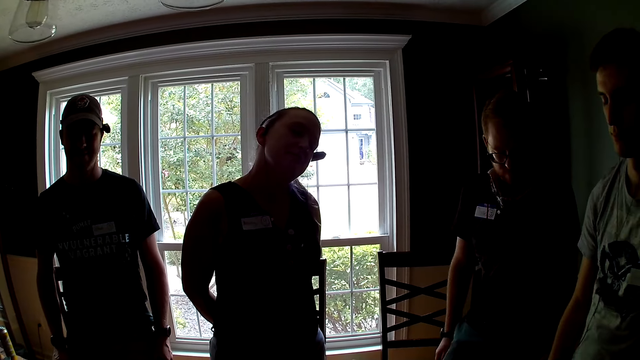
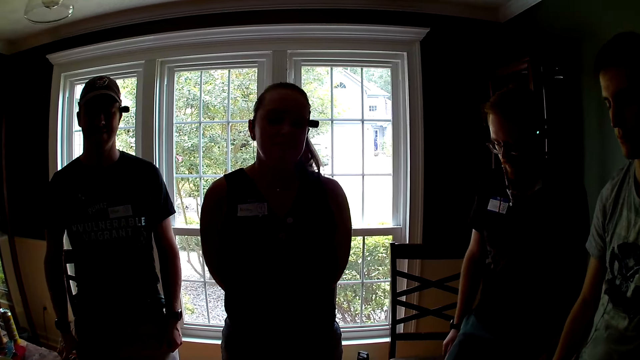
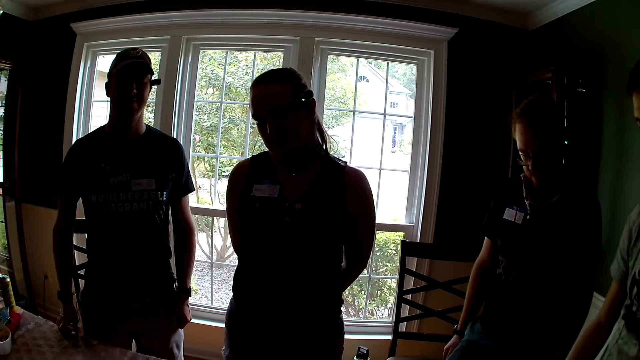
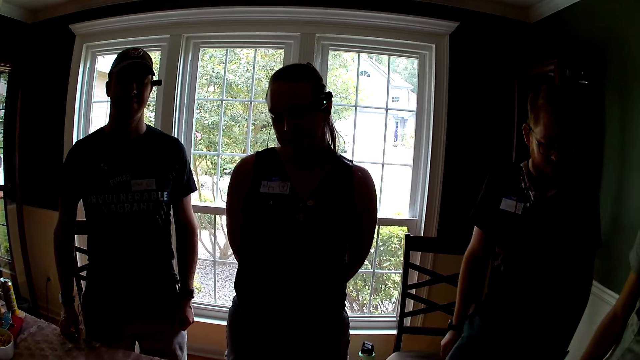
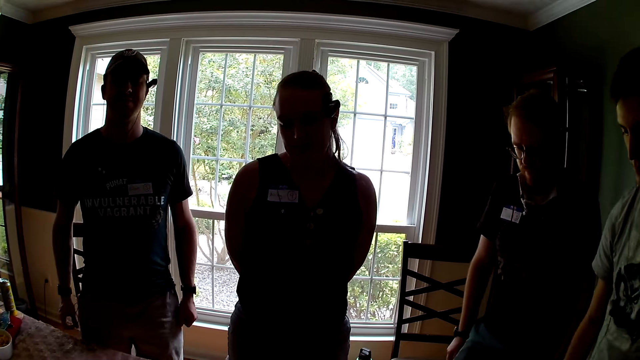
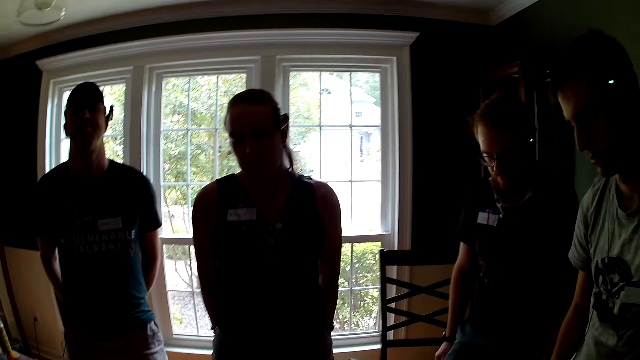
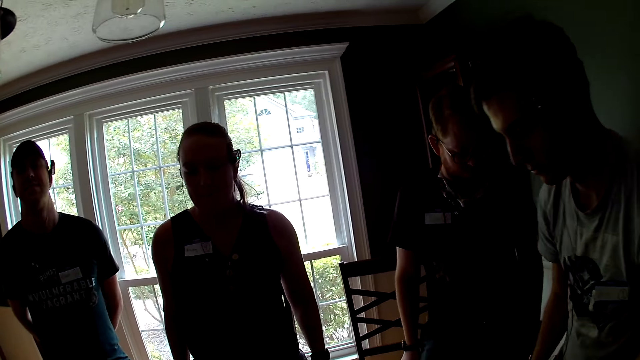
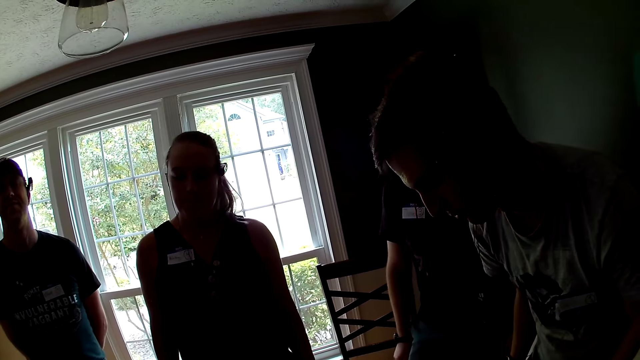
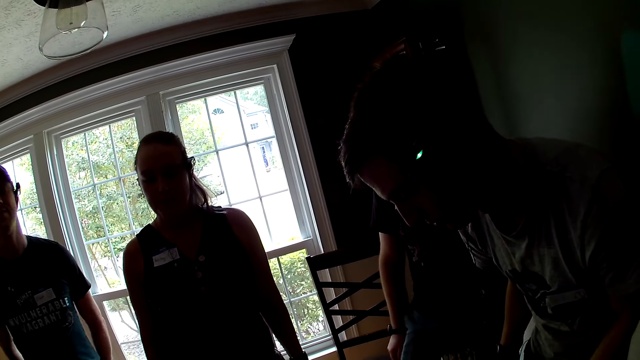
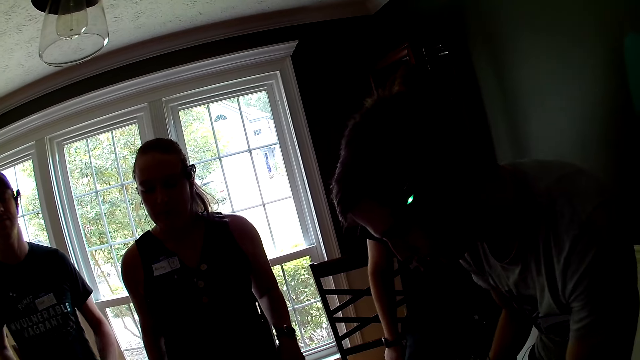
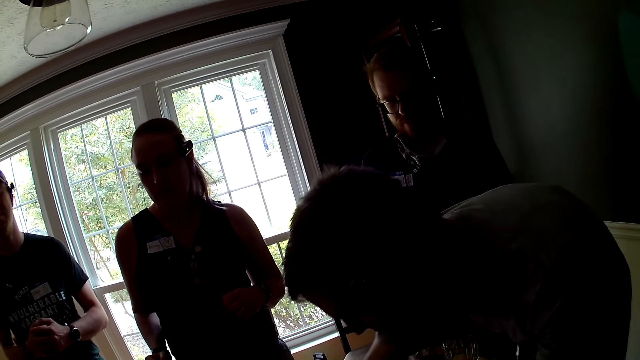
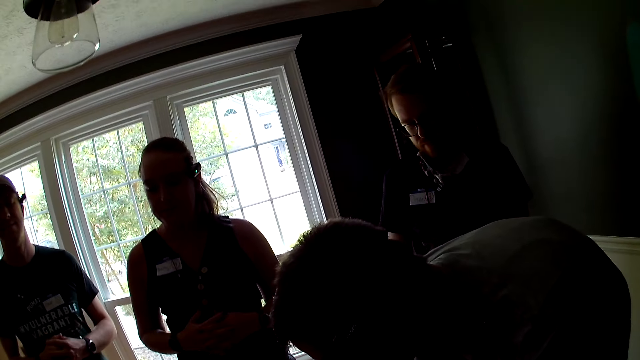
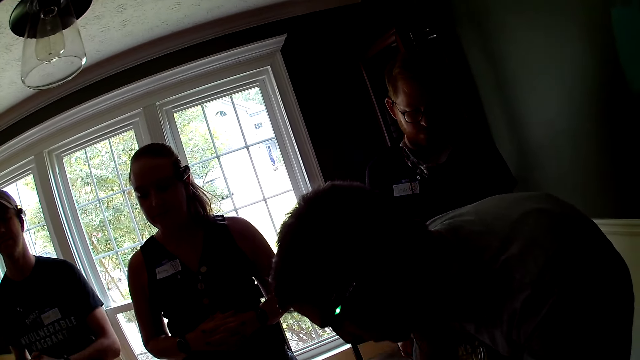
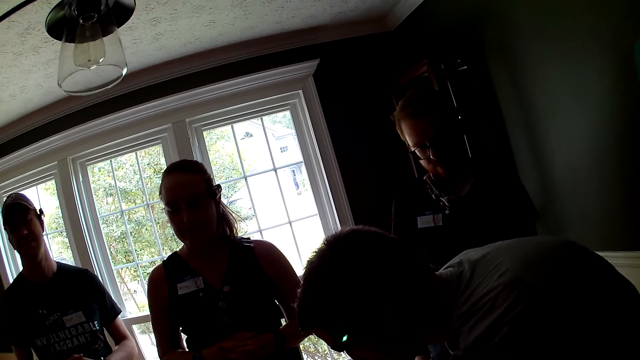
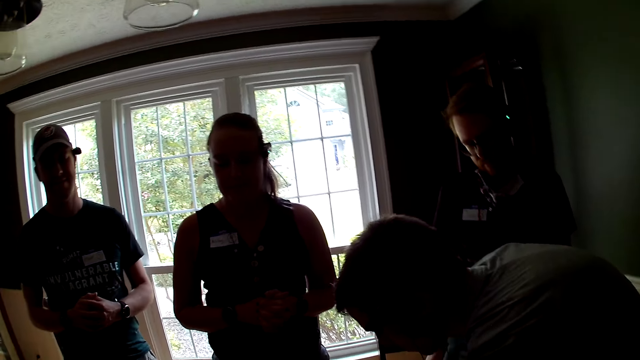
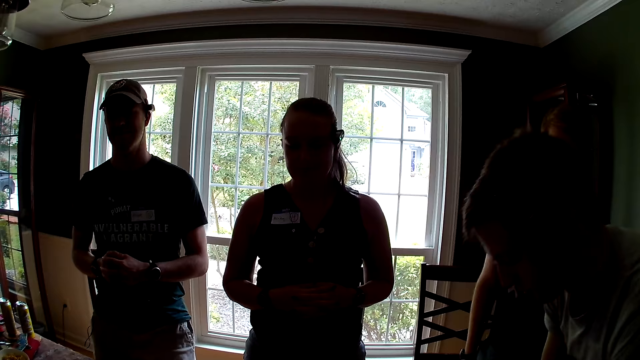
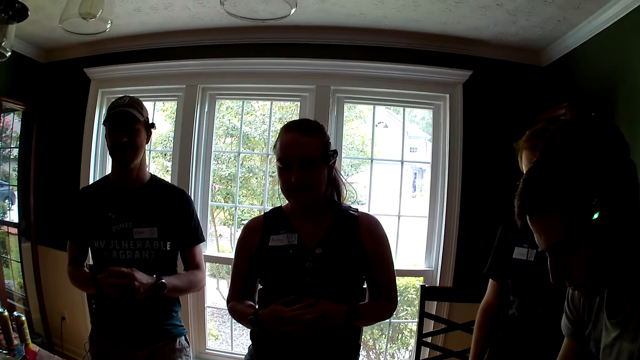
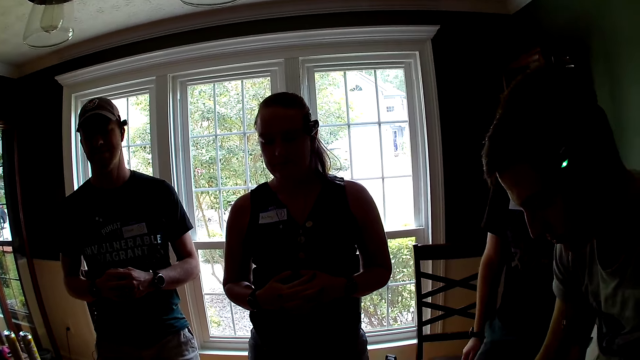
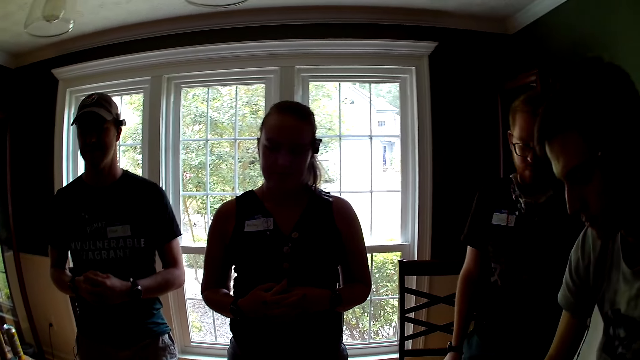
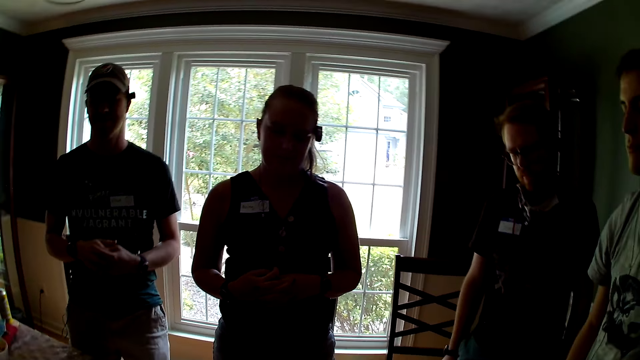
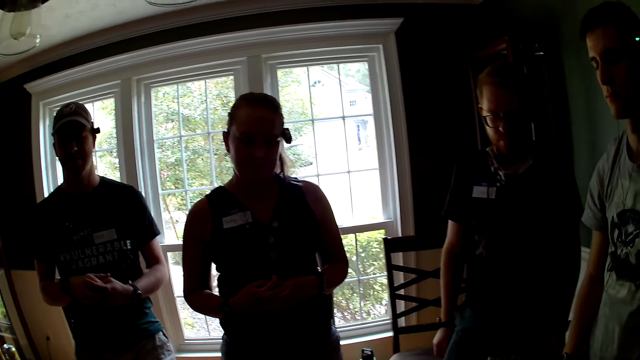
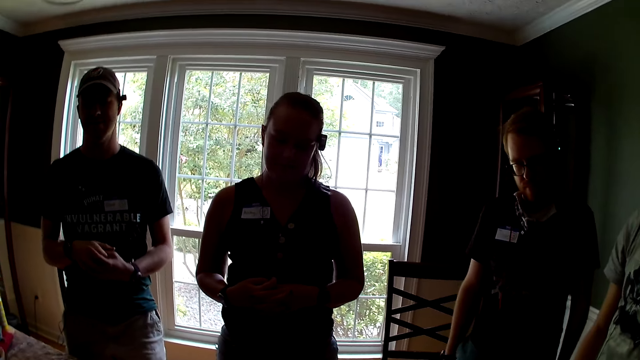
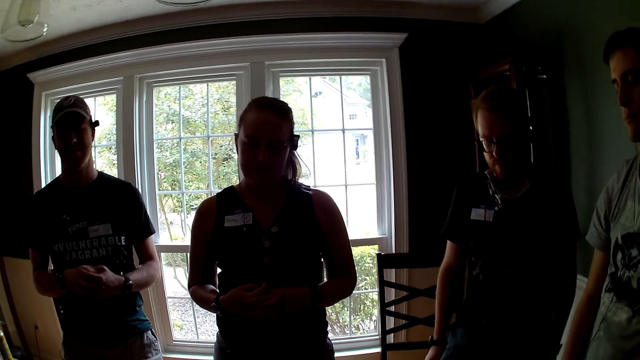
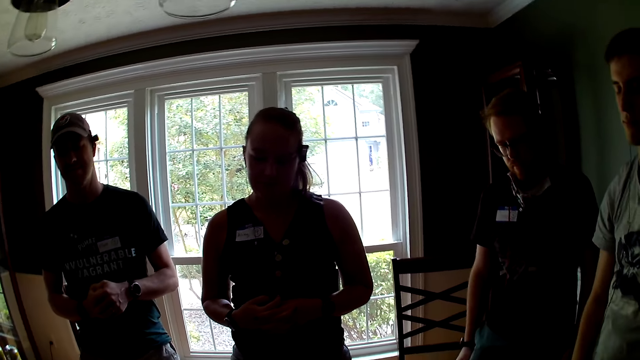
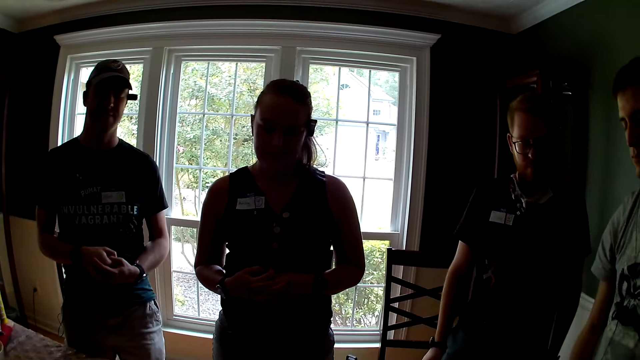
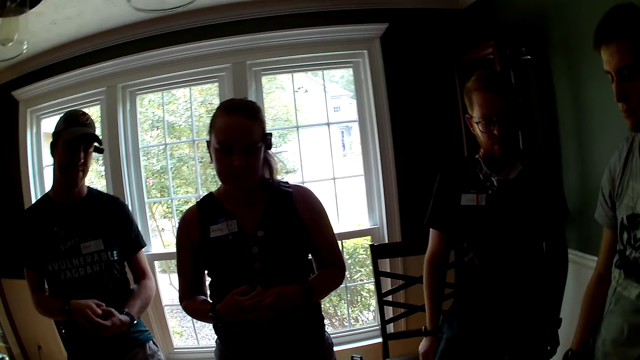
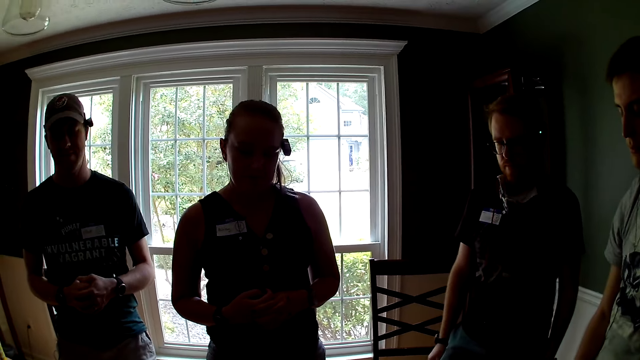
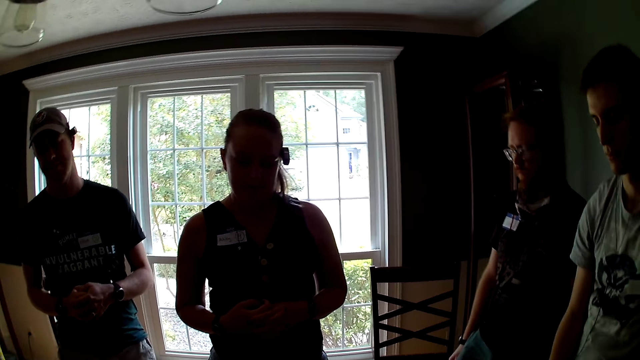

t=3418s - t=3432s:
A man opens his eyes. The man closes his eyes.

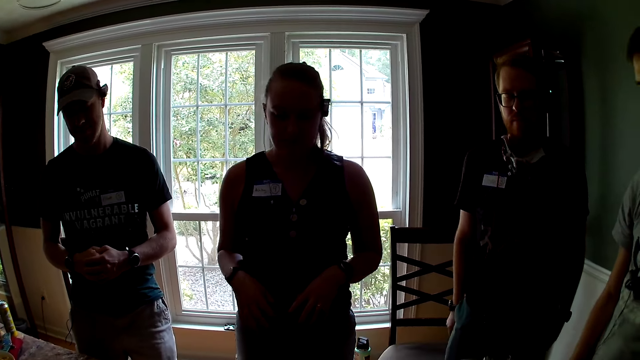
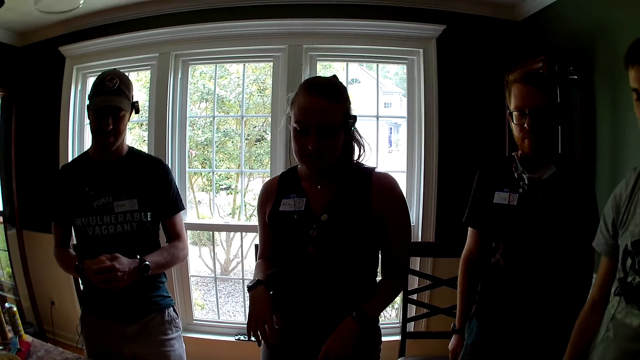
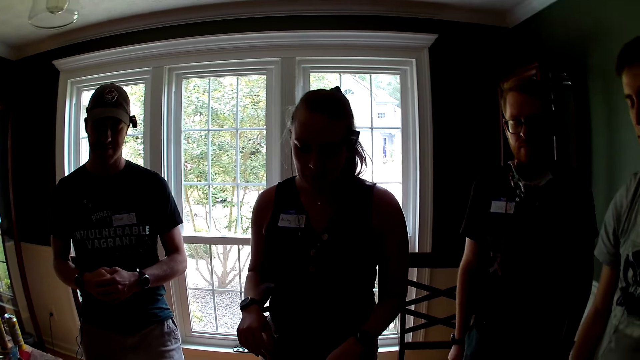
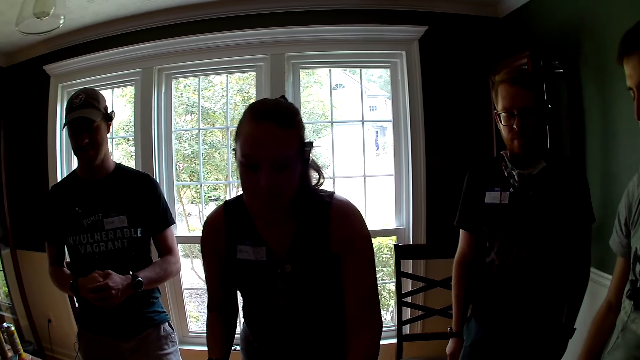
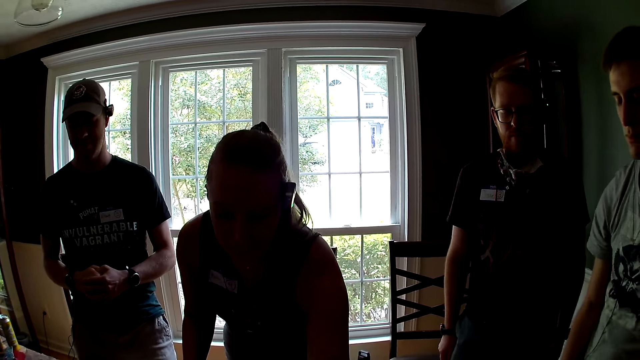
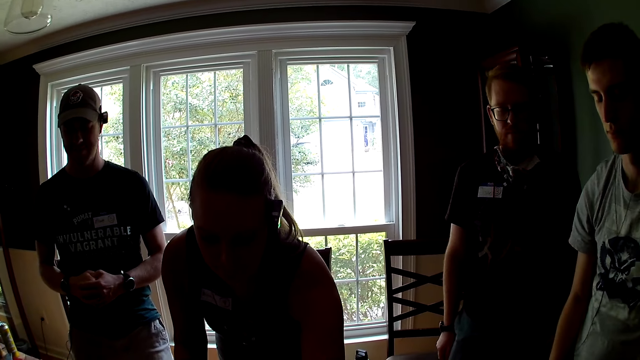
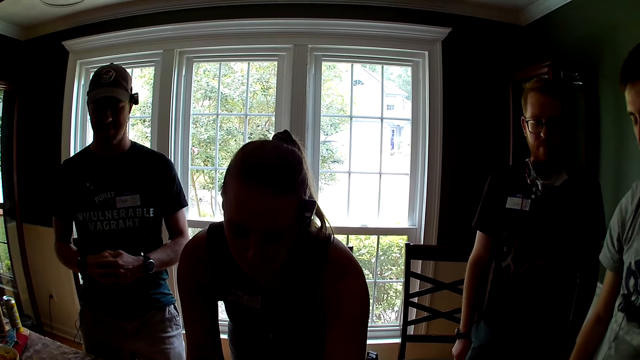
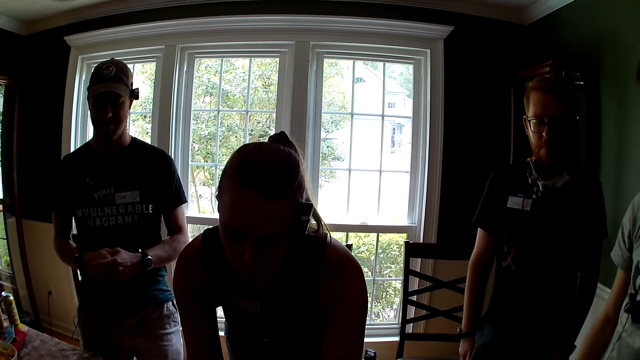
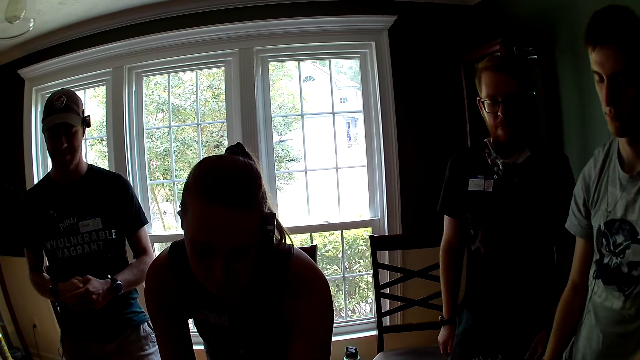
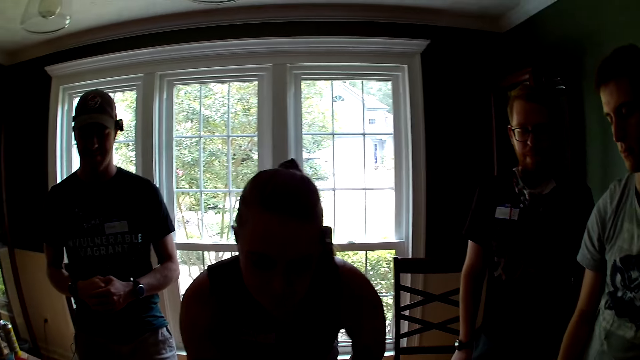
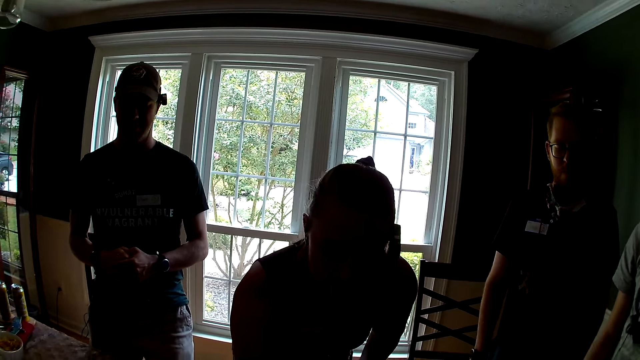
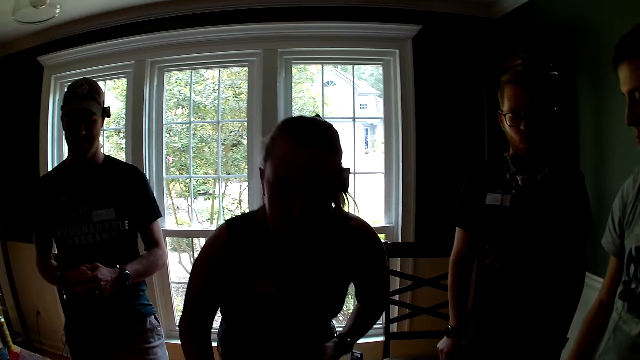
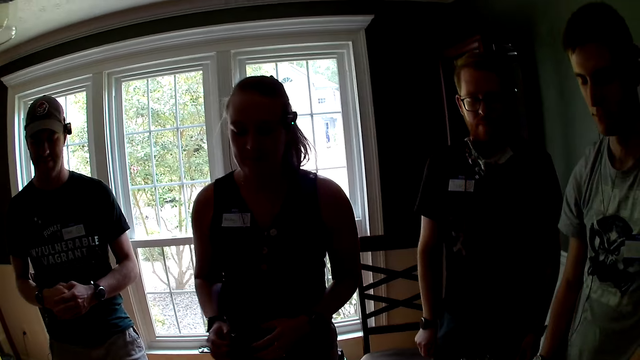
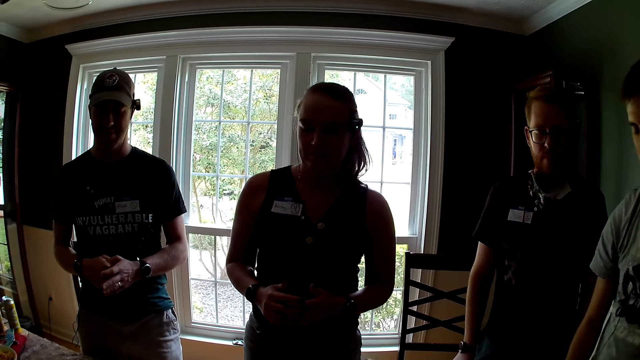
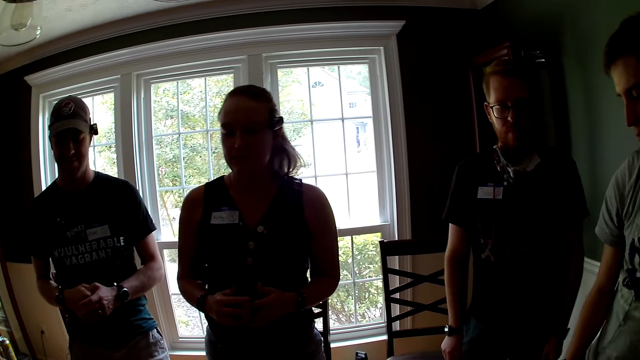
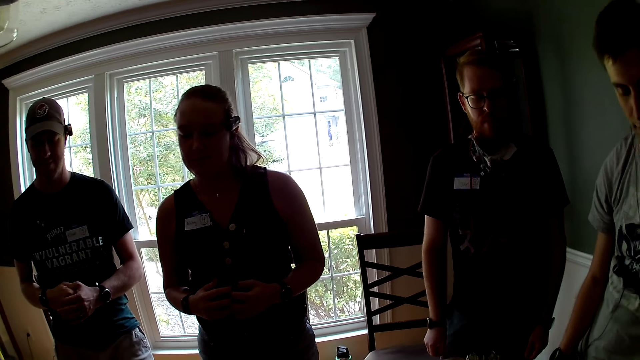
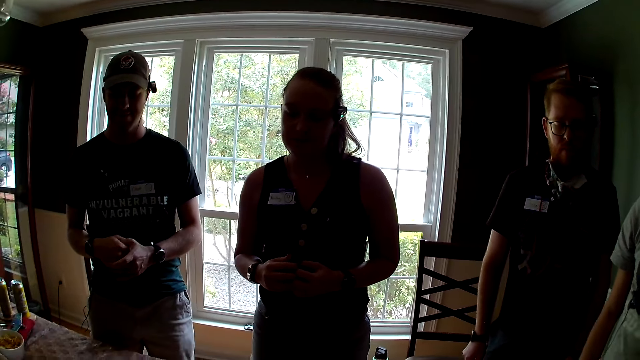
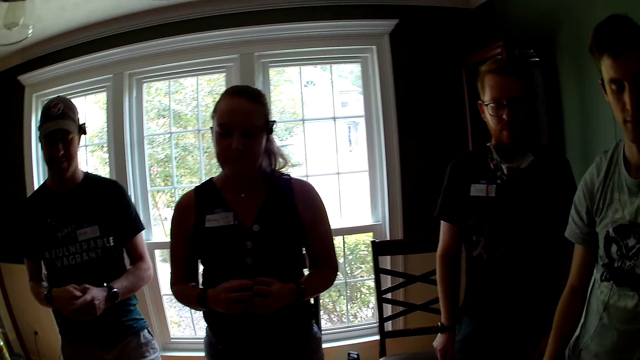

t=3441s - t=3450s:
The woman opens her eyes.
